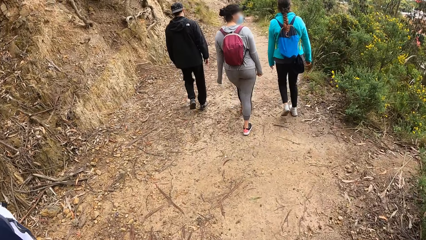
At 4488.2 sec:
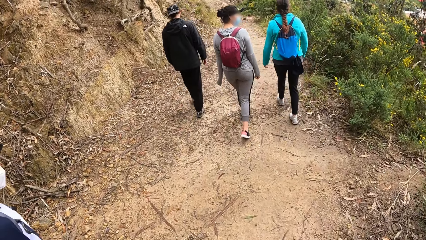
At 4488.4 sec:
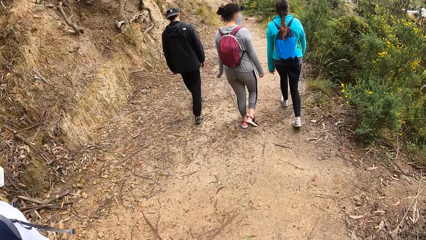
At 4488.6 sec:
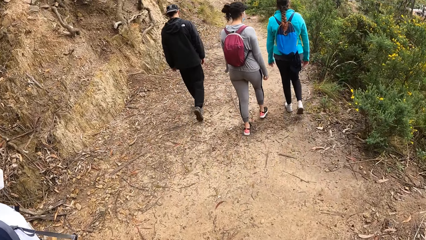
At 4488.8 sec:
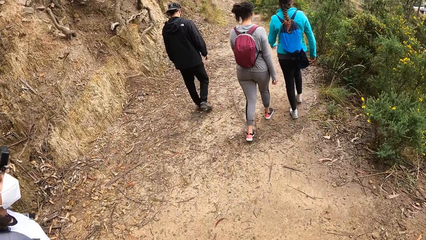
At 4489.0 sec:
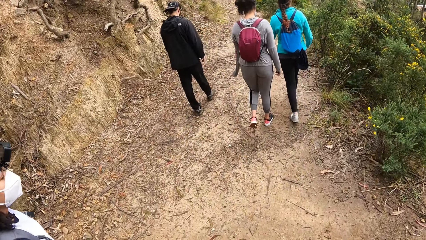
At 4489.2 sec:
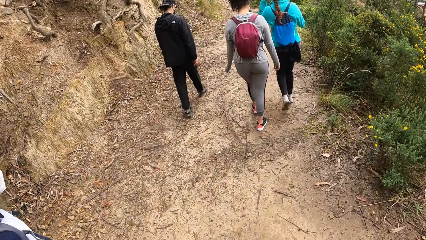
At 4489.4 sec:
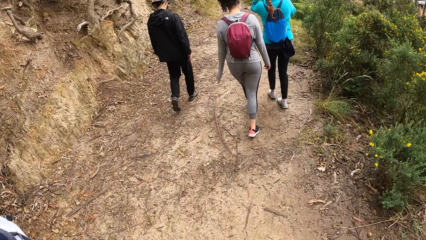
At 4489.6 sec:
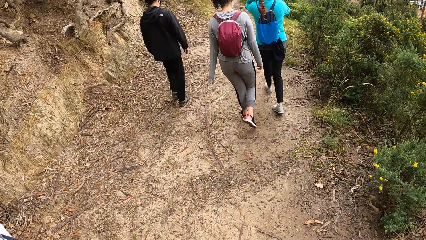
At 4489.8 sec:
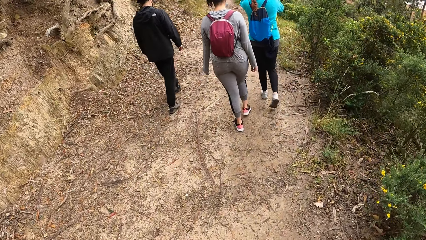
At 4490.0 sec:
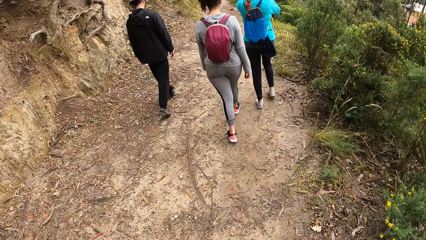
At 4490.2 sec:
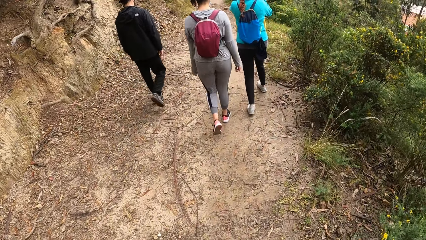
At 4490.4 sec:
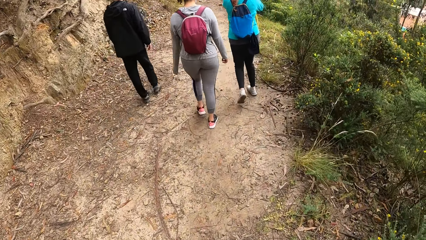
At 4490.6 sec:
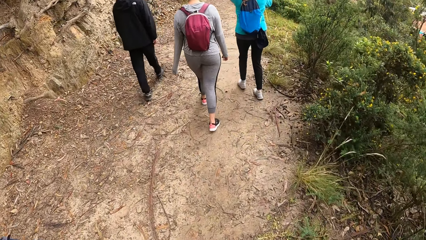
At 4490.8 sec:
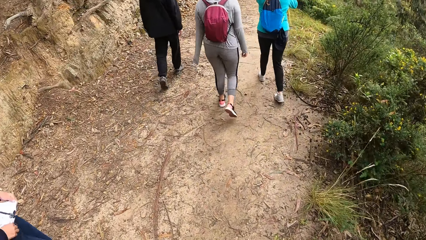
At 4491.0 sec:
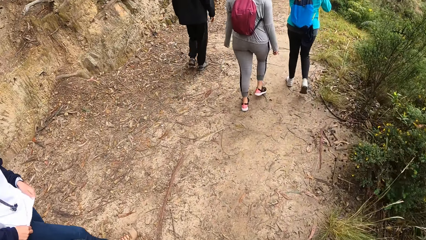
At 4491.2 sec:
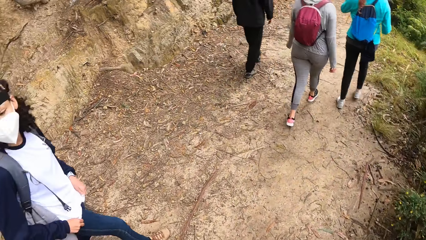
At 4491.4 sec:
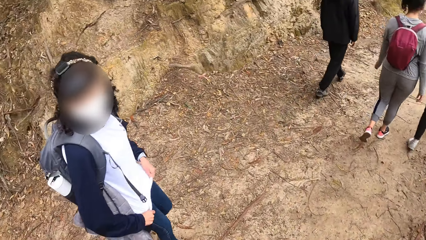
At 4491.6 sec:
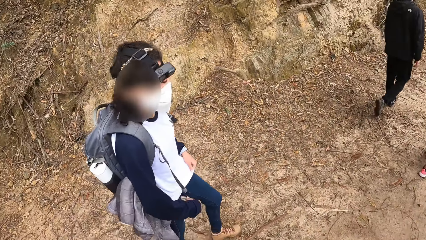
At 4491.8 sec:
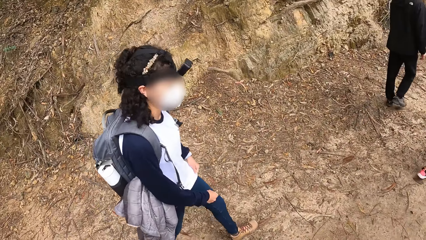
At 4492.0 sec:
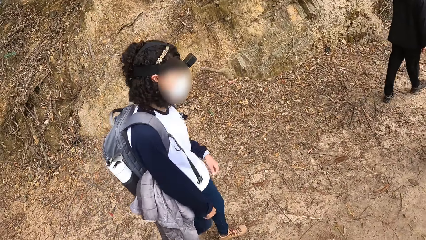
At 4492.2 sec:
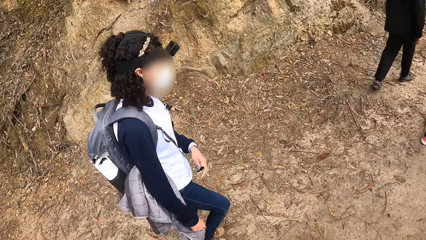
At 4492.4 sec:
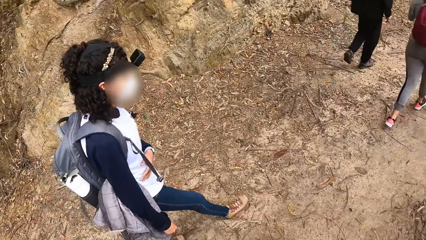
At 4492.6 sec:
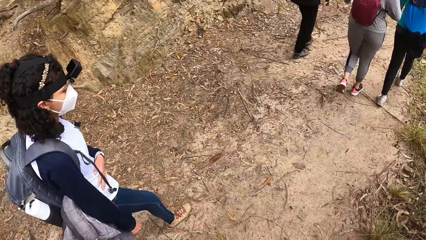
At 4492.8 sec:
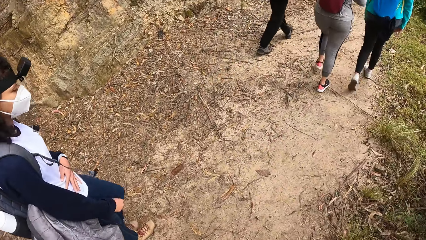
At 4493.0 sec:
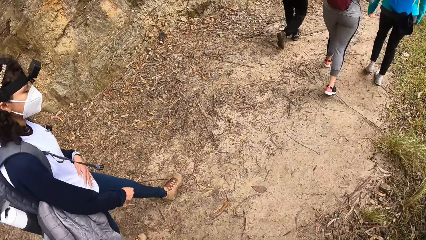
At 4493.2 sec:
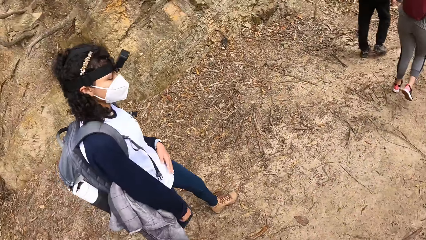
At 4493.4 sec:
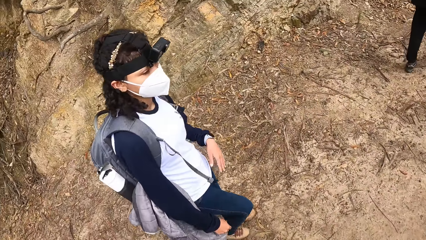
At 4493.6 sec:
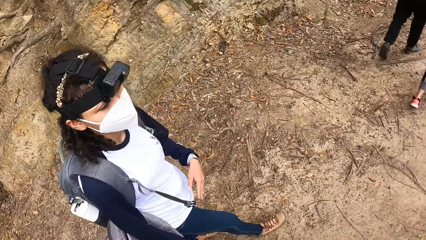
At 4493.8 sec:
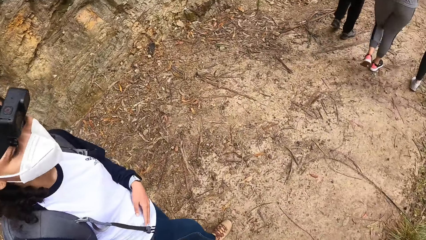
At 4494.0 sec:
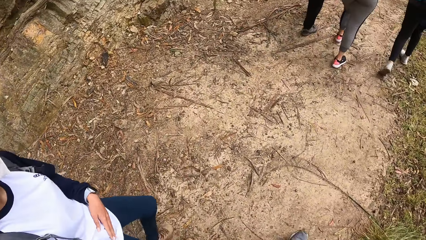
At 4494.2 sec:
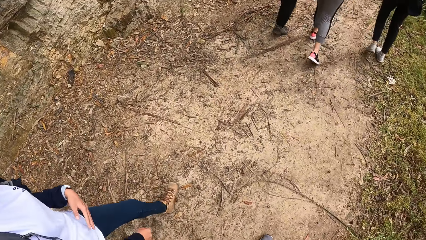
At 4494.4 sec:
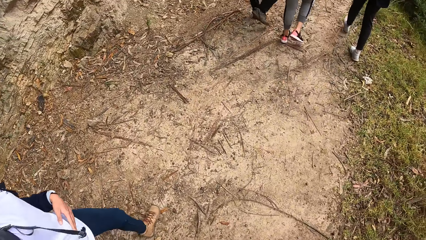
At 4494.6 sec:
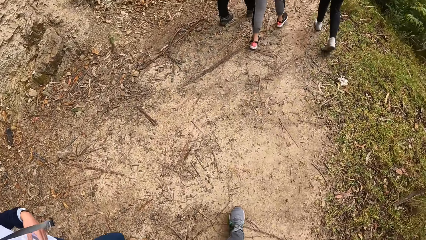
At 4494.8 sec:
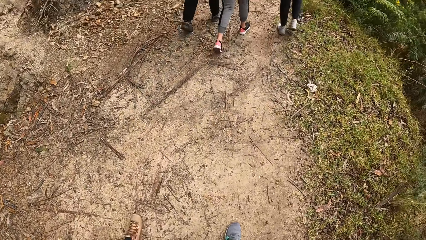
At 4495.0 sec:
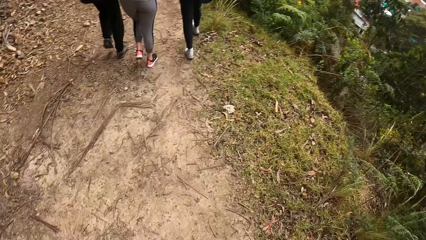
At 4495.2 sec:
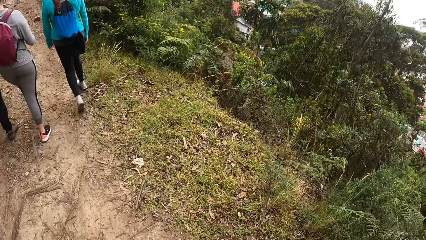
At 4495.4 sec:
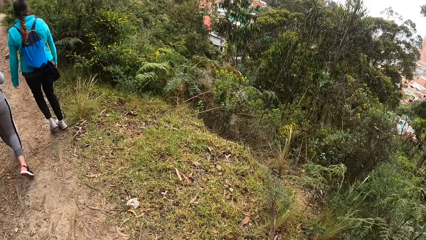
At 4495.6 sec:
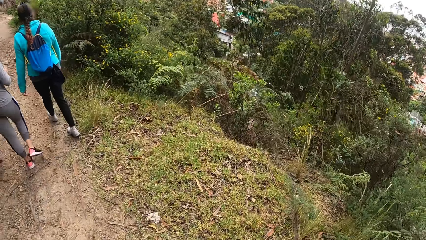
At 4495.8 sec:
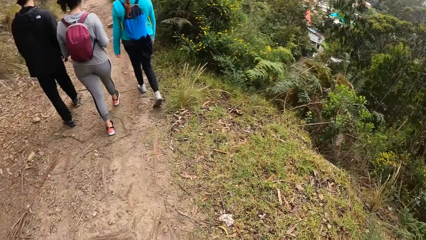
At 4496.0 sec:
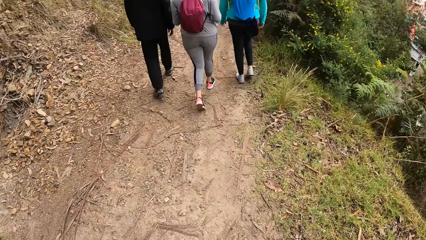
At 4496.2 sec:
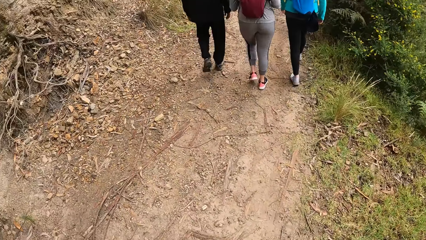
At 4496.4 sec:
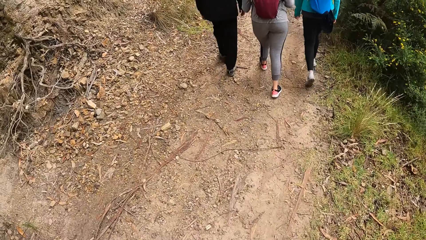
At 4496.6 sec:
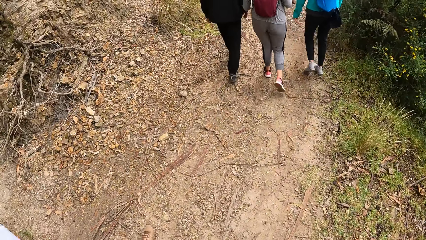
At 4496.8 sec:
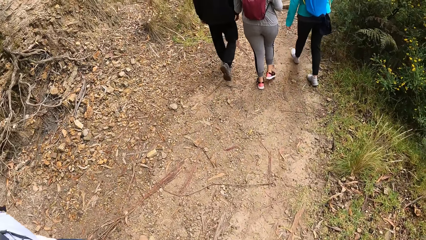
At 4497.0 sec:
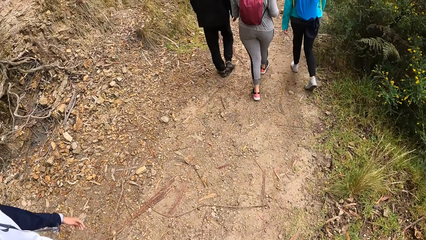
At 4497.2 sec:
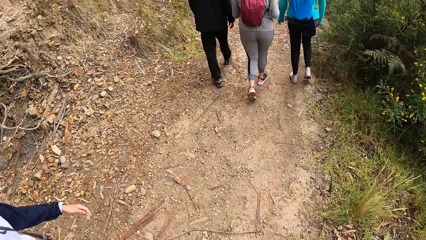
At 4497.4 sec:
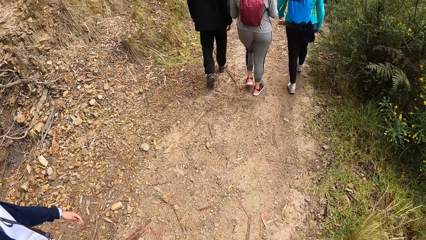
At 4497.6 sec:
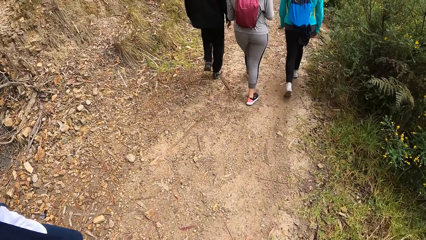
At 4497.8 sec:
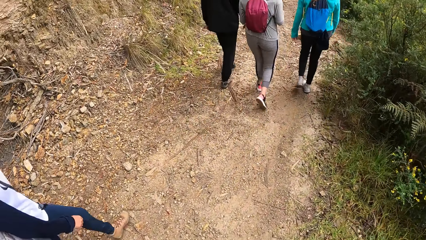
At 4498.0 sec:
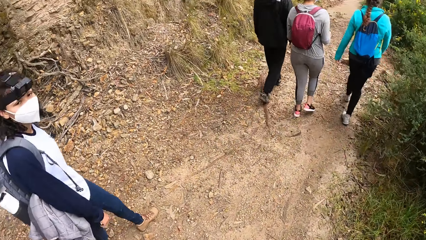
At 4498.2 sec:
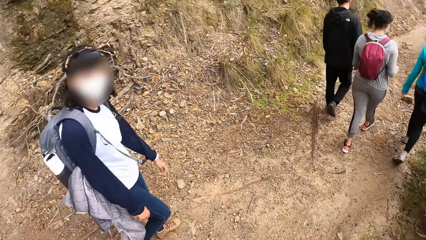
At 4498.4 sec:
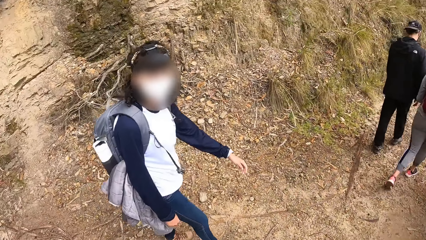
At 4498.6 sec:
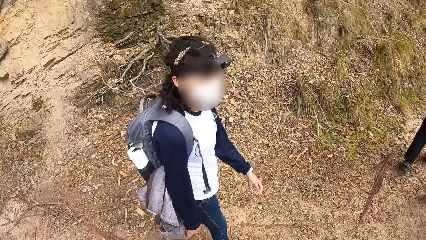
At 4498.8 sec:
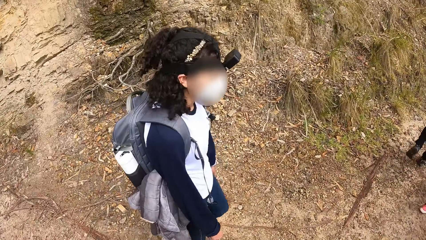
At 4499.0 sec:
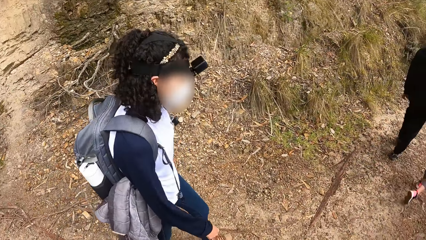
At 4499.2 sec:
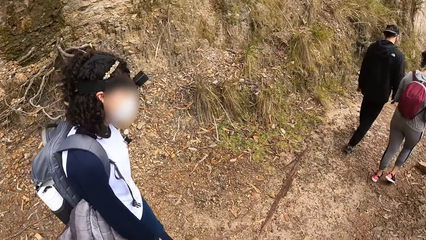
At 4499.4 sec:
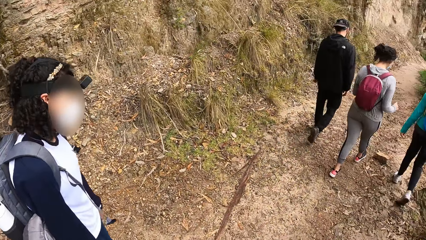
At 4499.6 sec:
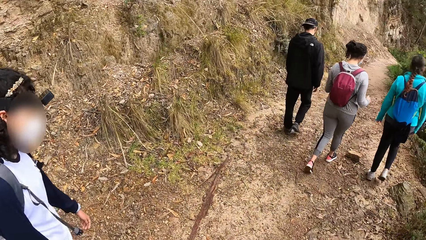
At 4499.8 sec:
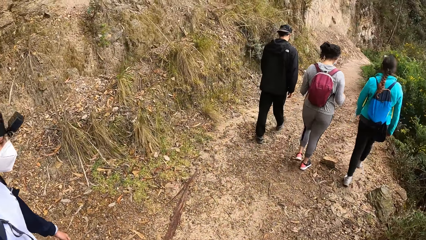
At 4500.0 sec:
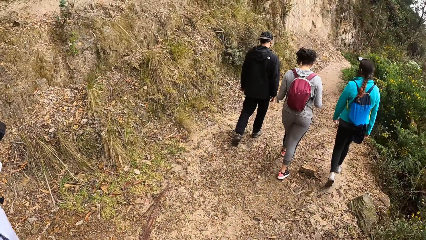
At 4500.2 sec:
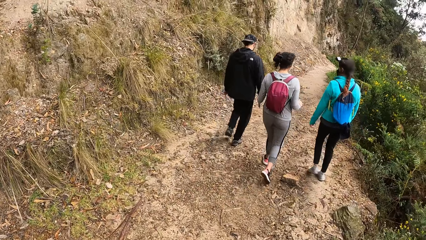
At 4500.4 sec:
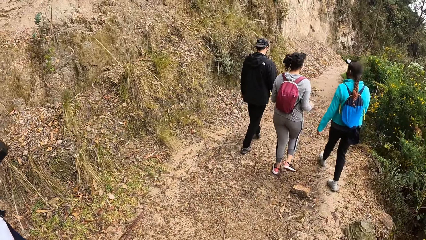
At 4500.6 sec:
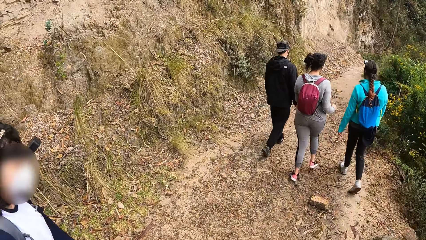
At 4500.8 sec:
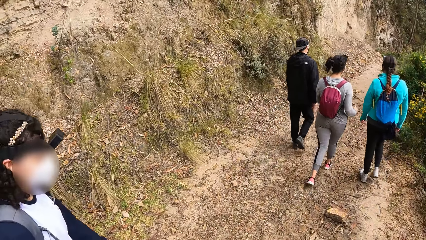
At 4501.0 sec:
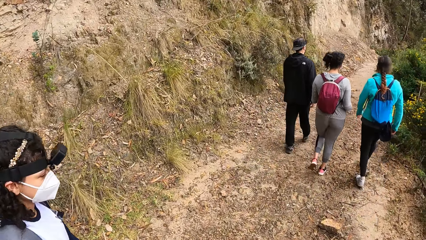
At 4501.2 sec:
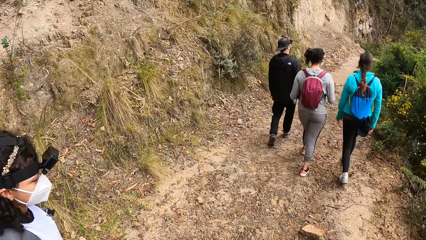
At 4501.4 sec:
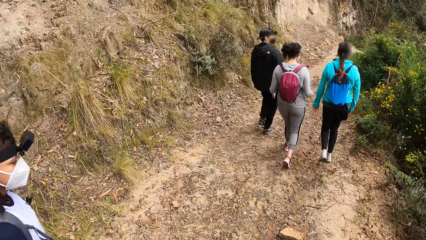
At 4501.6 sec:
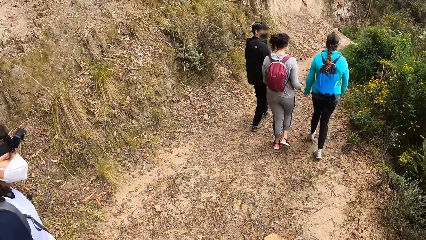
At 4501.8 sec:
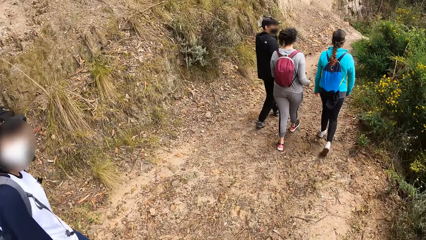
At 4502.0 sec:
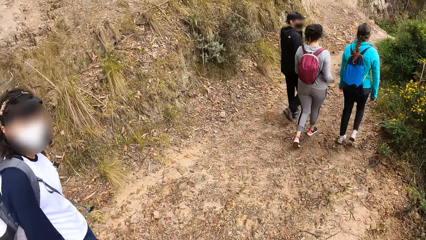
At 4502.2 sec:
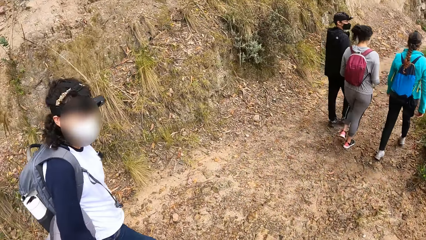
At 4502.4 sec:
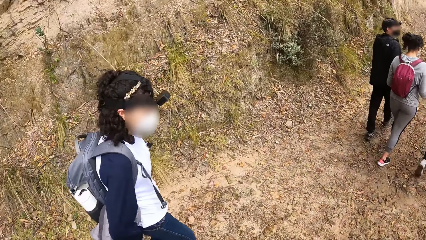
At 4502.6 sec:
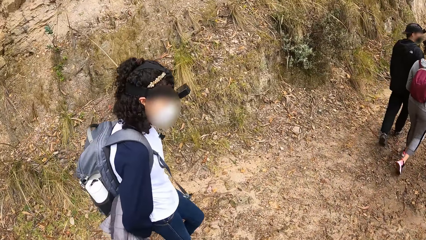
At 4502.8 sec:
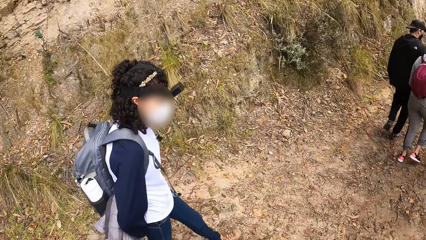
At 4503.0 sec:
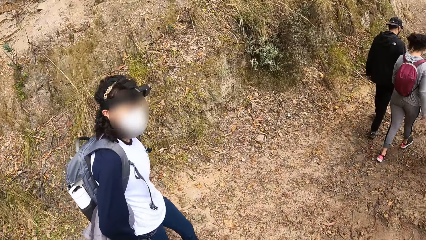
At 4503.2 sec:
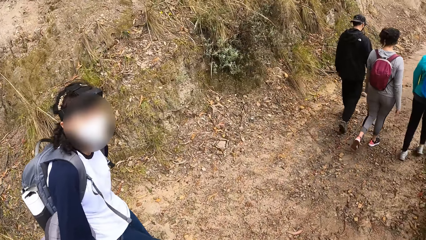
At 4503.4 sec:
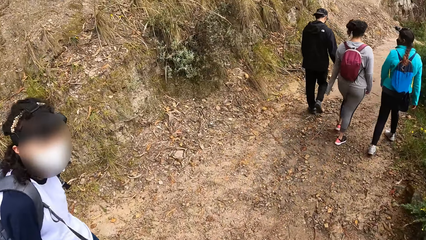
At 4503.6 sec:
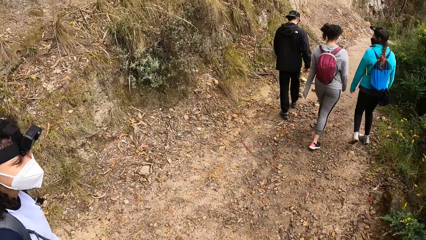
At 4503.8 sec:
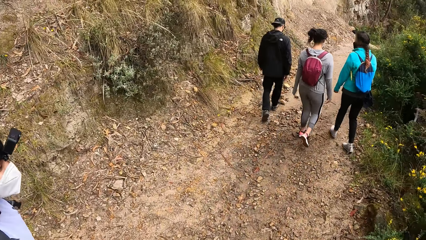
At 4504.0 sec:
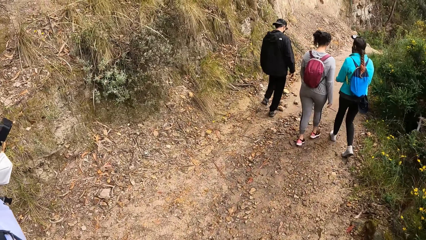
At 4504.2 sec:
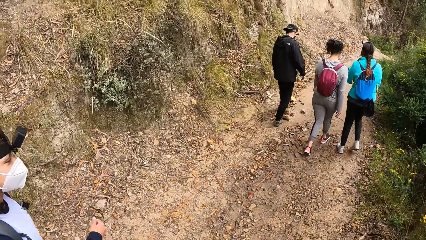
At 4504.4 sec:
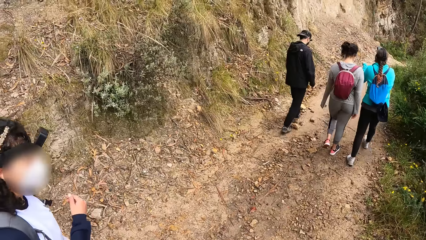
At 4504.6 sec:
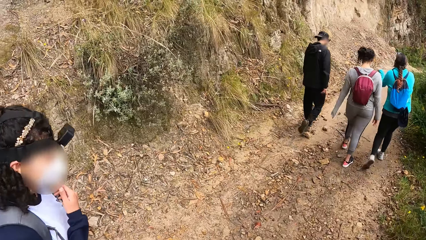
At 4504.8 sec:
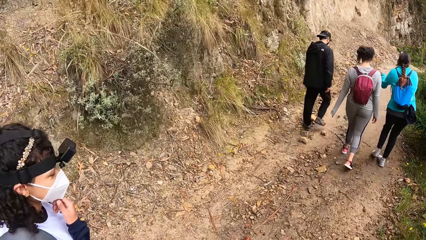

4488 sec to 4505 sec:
The woman touches her camera with both hands.
